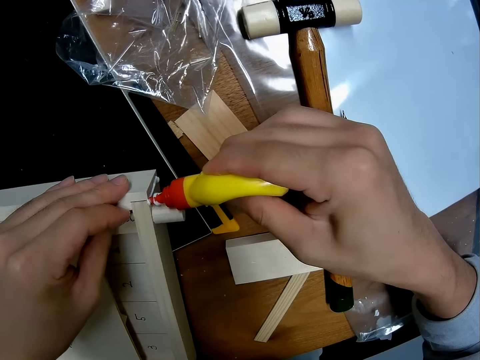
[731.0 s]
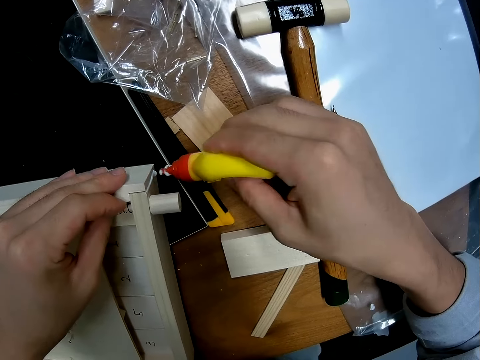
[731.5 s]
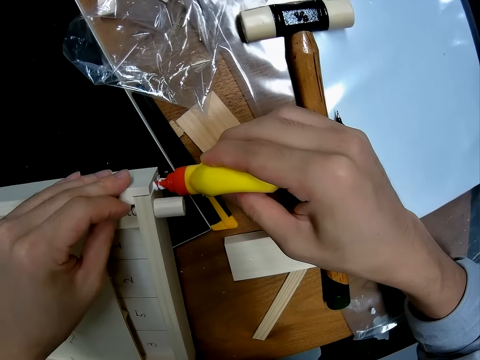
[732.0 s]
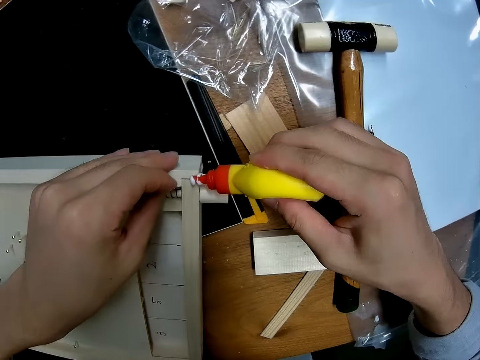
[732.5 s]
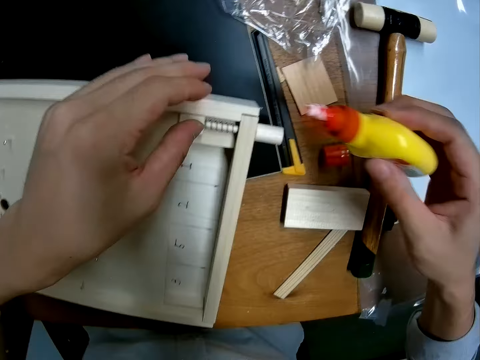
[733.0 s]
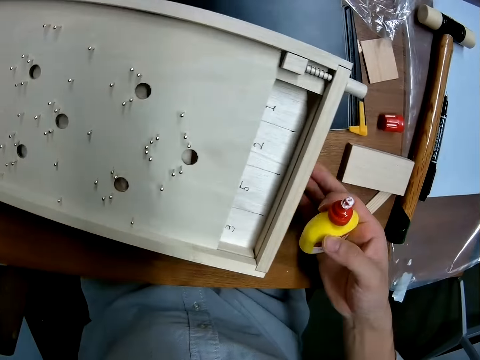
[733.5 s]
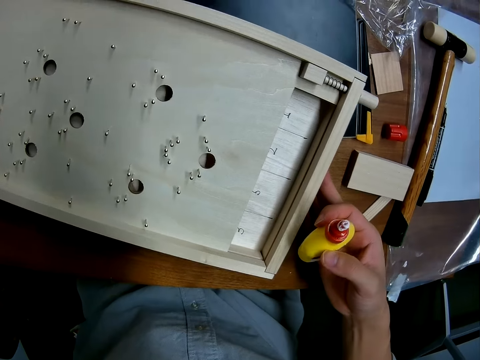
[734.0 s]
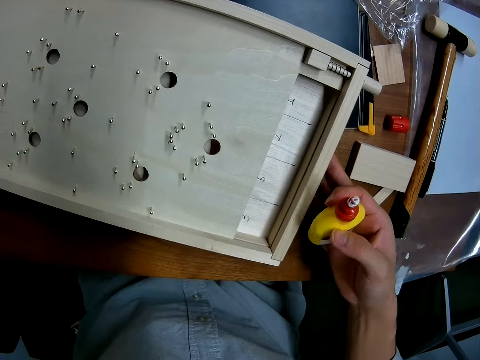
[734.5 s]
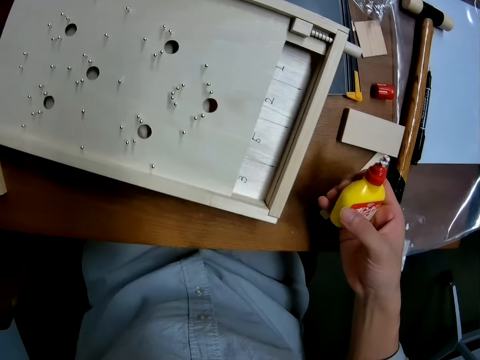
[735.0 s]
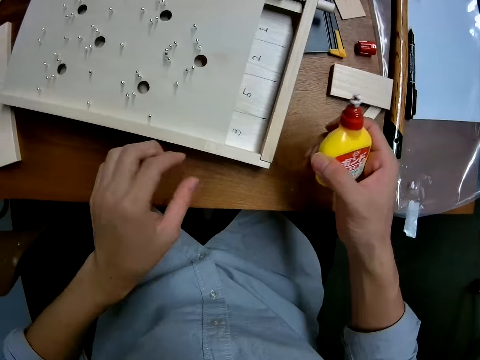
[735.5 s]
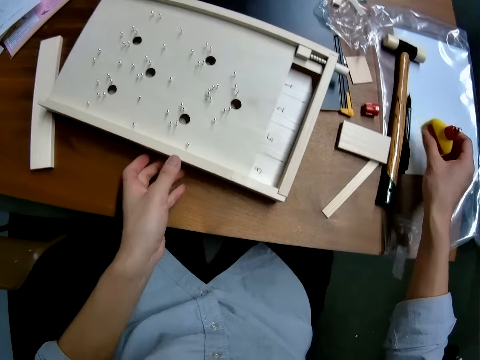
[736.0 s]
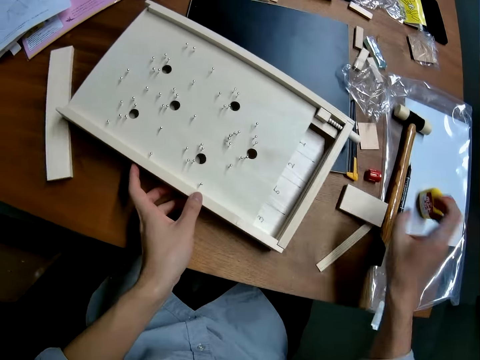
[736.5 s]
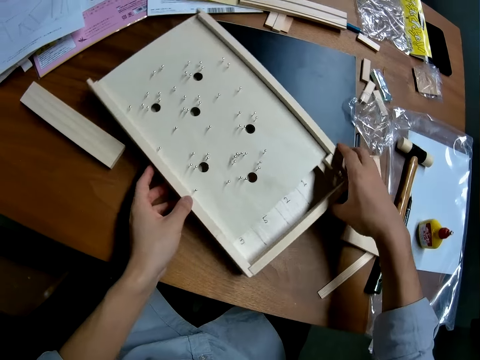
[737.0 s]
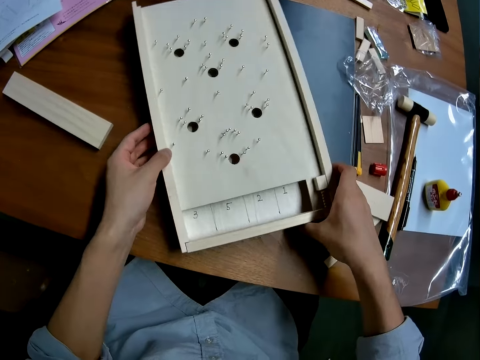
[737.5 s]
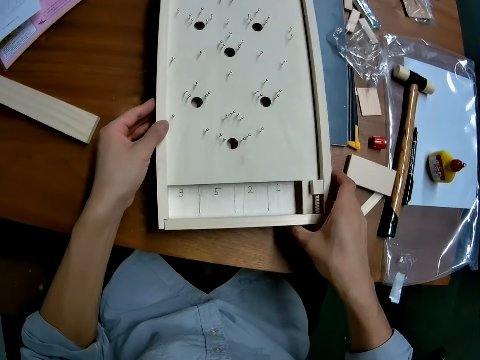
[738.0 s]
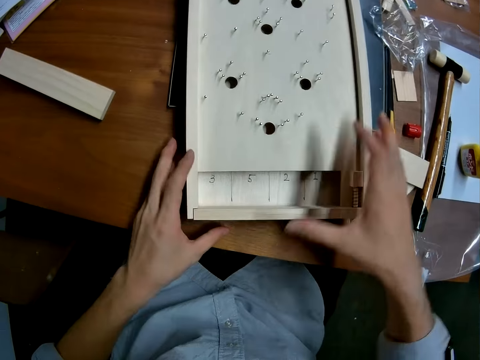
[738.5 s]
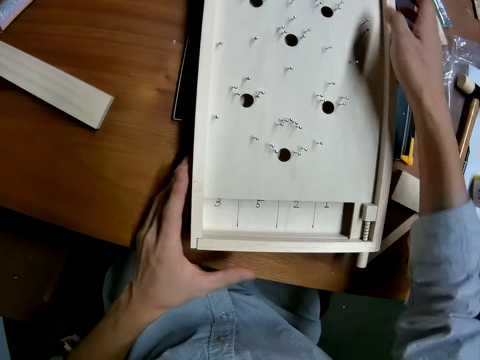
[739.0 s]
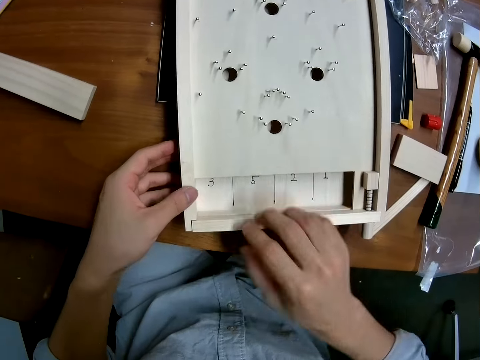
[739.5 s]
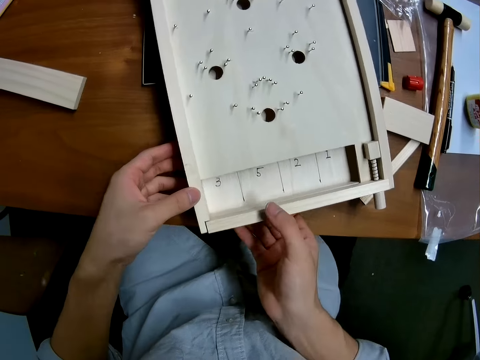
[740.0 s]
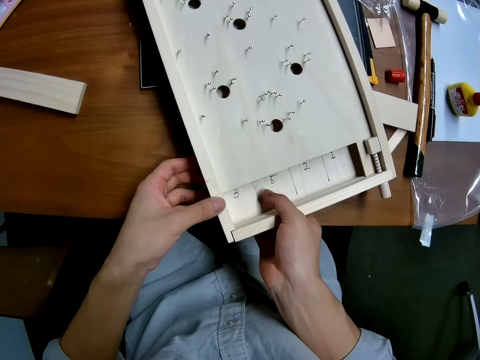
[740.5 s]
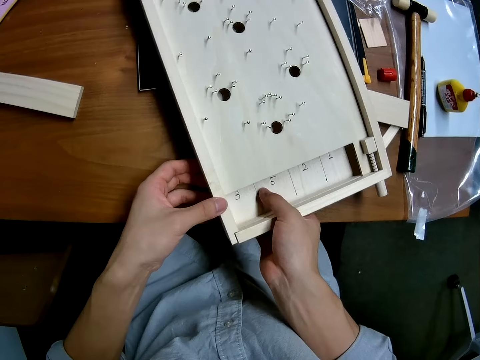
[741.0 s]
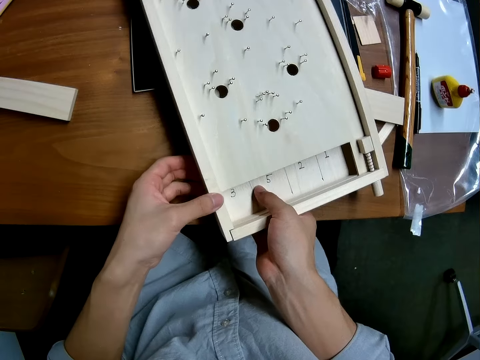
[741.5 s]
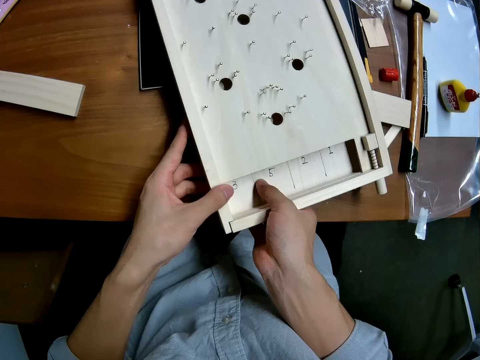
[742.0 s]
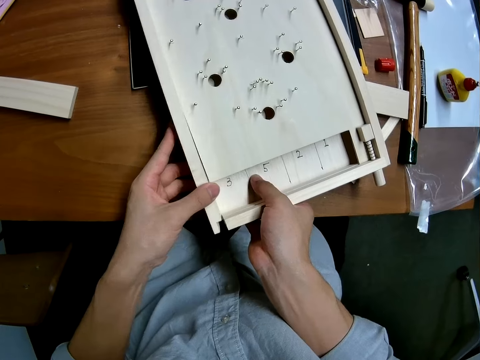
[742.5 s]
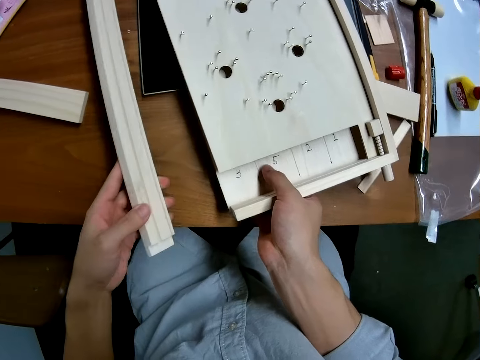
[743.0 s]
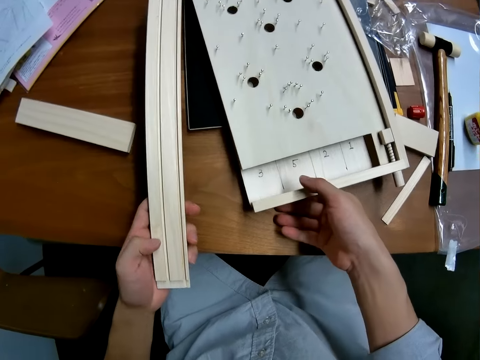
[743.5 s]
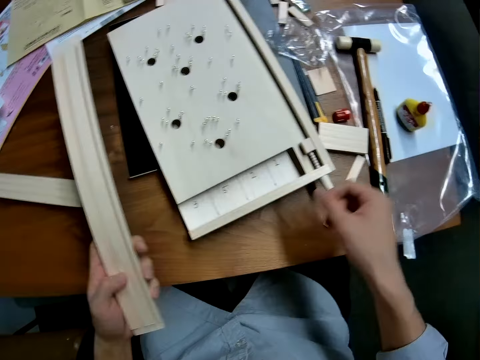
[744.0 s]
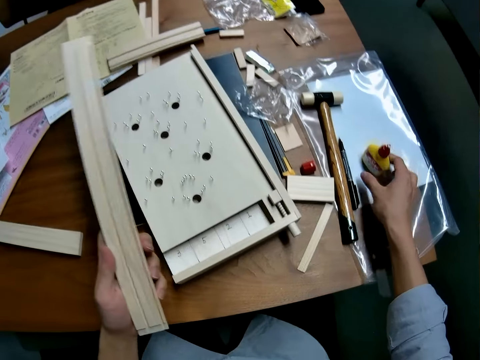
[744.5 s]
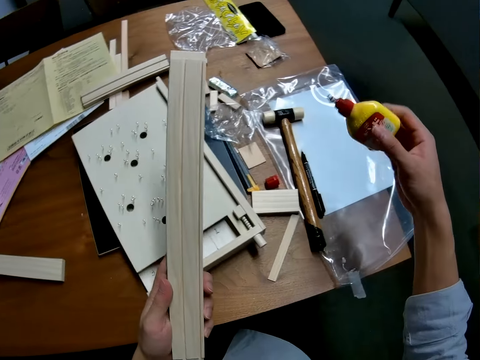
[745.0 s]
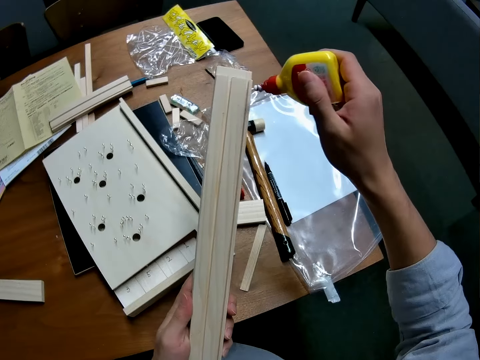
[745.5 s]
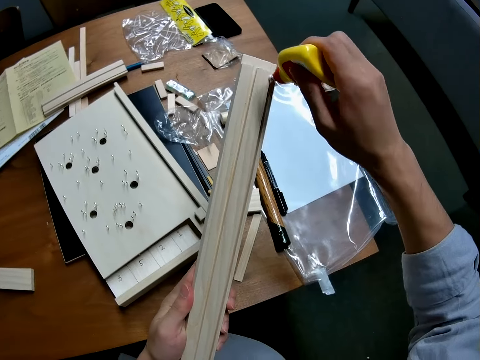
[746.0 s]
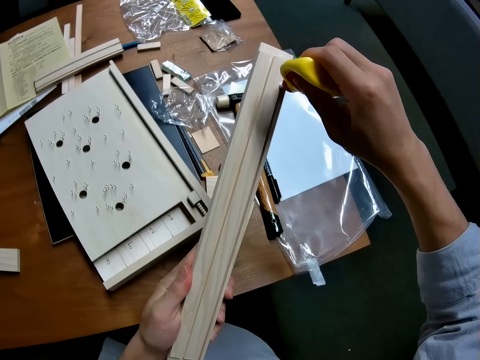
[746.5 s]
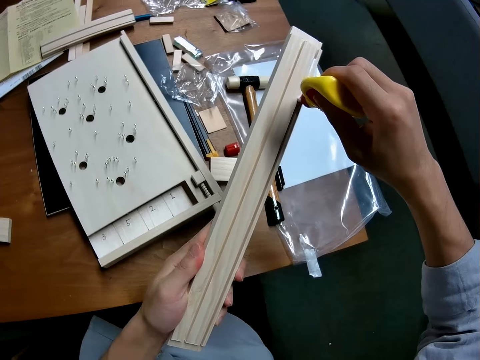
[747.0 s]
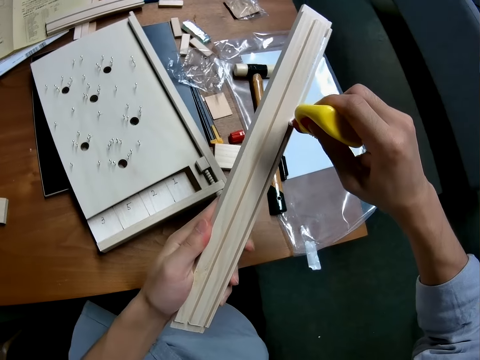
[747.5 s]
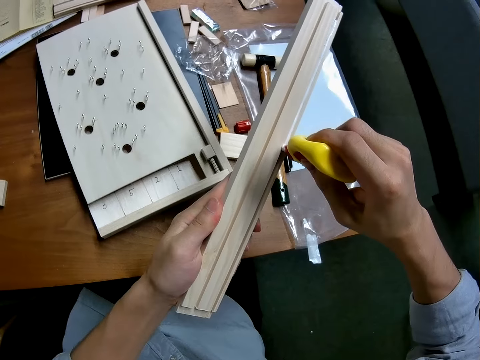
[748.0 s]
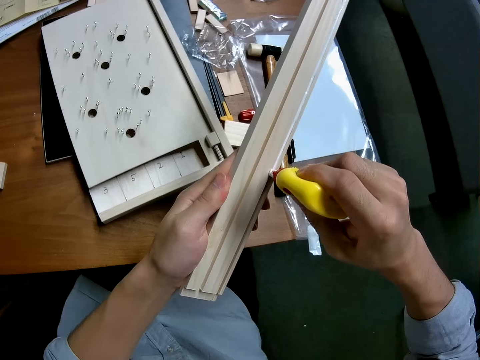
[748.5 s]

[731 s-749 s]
The camera wearer drops the glue container on the table. They turn the craft on the table and drag the curling board on the table. They remove the left casing of the craft. They look at the curling board. They take the glue container from the table. They apply glue to the casing.

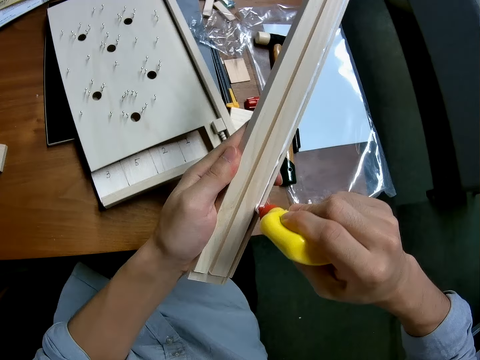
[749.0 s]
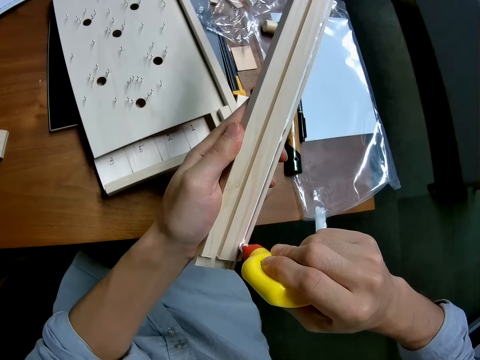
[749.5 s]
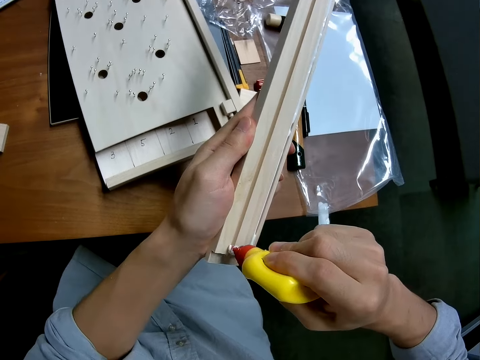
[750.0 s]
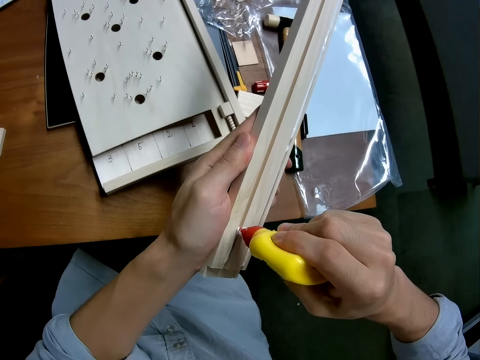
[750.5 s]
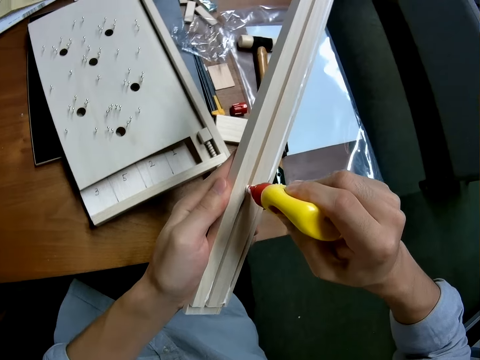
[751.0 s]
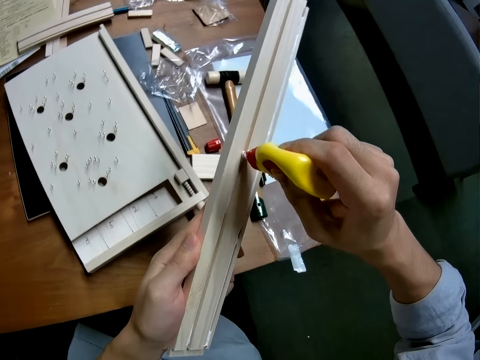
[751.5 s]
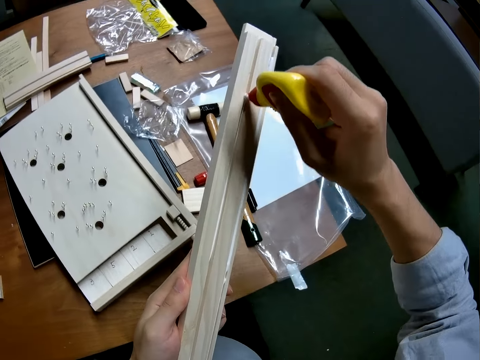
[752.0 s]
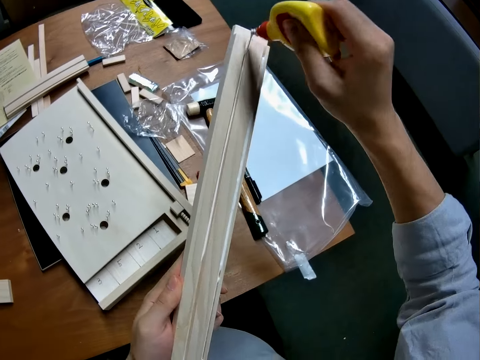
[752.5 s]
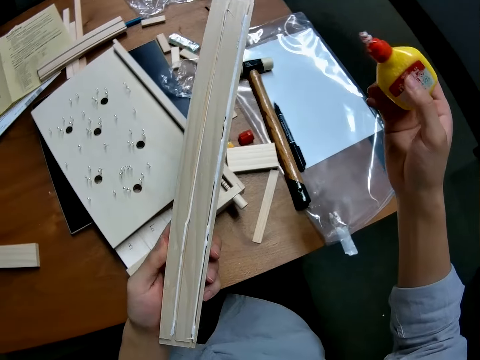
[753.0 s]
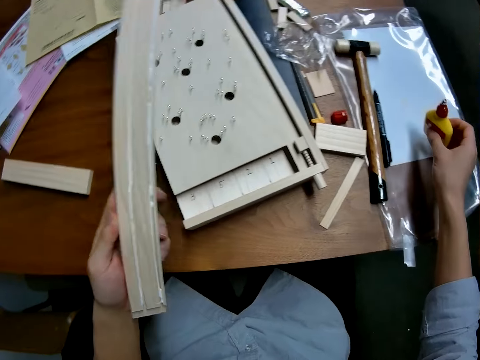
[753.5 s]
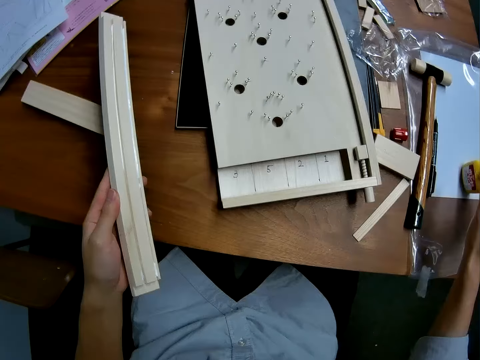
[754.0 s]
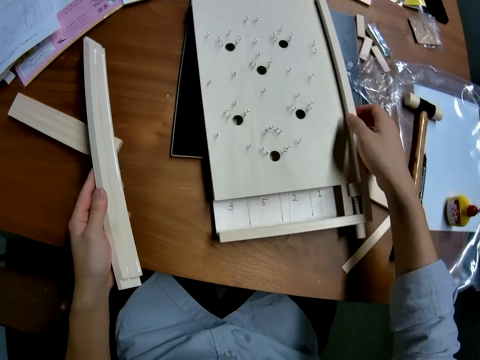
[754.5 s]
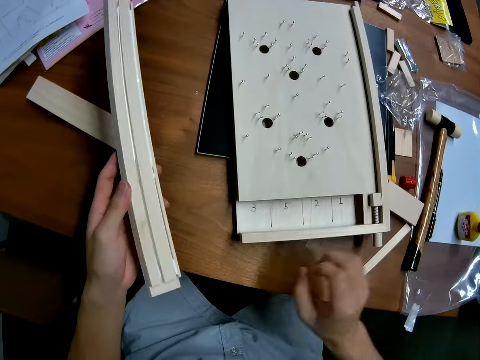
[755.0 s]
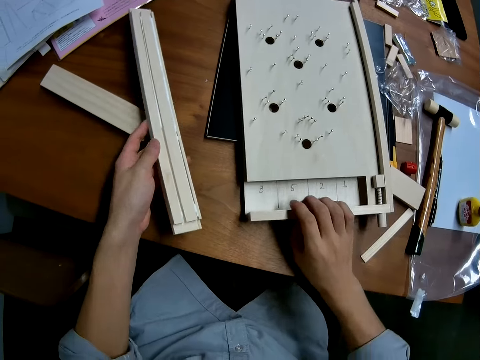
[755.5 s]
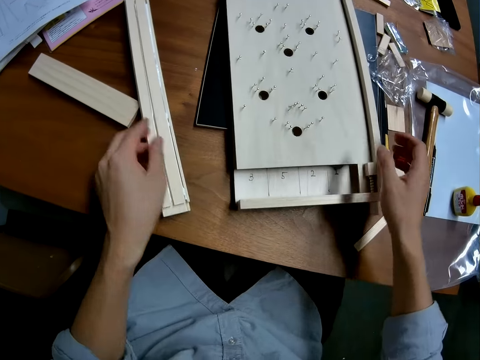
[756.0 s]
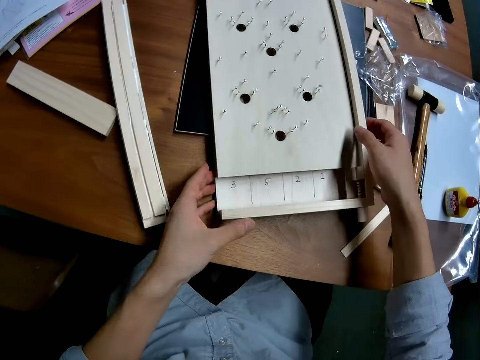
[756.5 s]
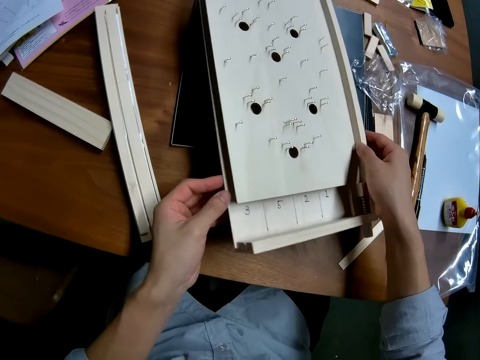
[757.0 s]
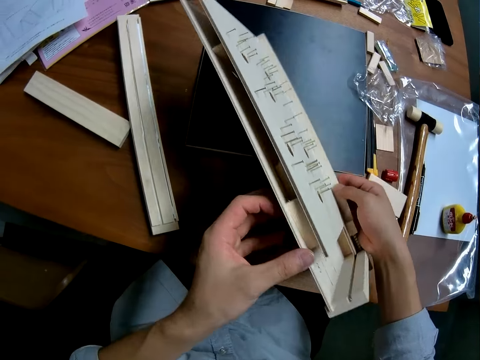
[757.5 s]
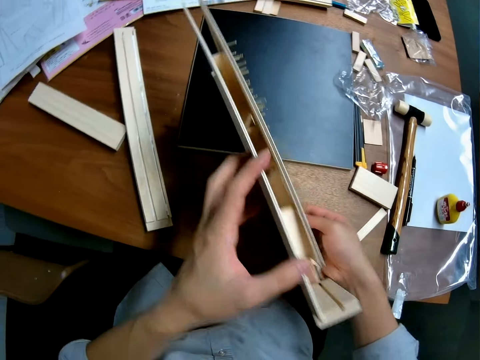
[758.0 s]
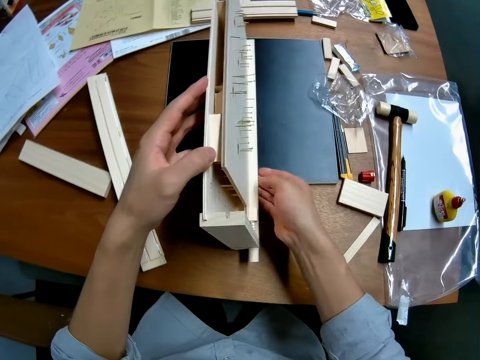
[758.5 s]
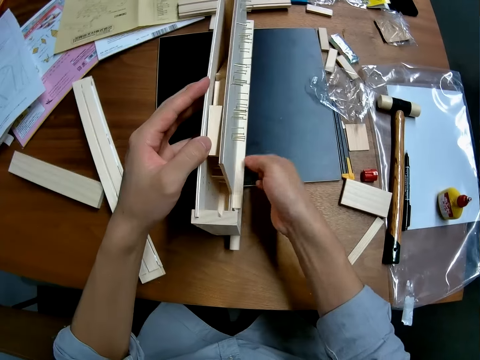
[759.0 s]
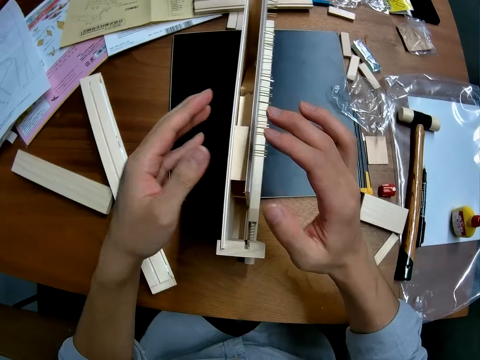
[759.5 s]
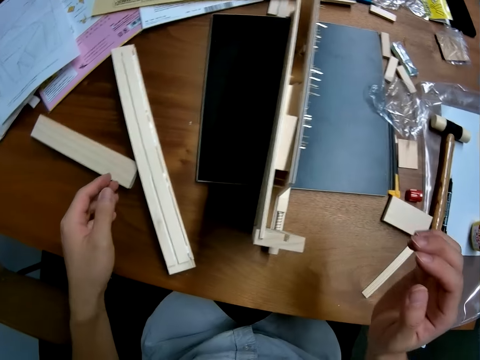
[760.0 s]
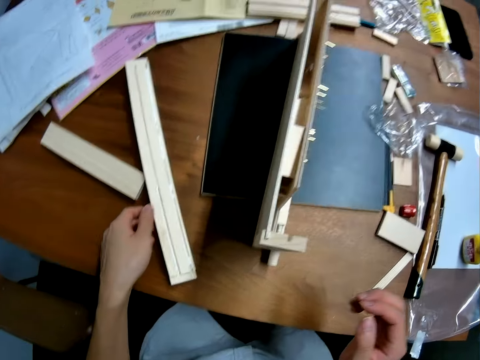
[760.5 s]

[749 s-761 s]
The camera wearer returns the container to the table. They drop the casing on the table. They turn the craft to its side on the table. They lift the curling board, look at the curling board, and place the curling board on the table.
